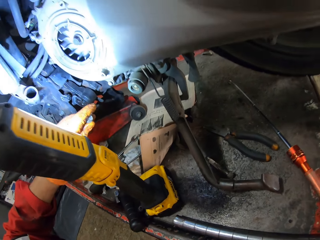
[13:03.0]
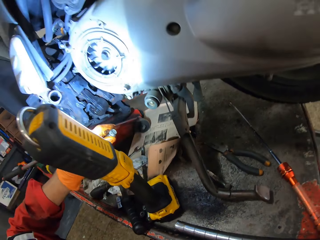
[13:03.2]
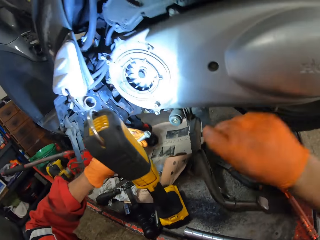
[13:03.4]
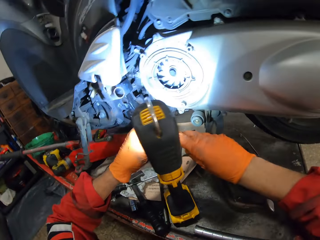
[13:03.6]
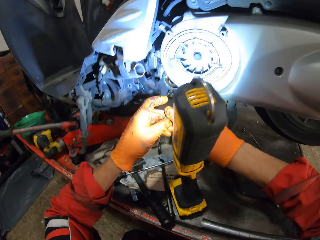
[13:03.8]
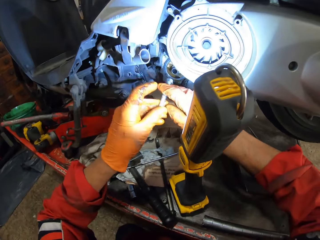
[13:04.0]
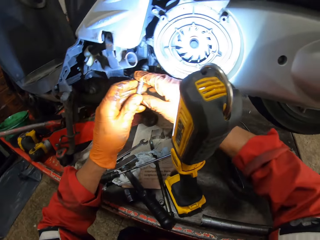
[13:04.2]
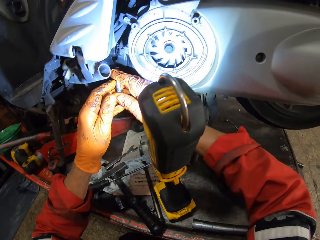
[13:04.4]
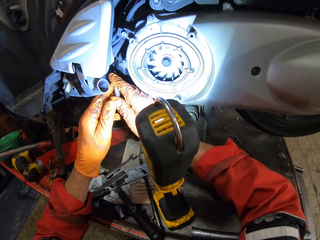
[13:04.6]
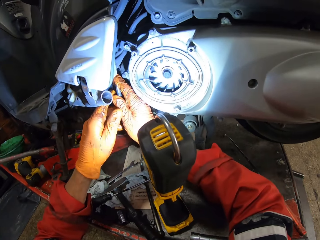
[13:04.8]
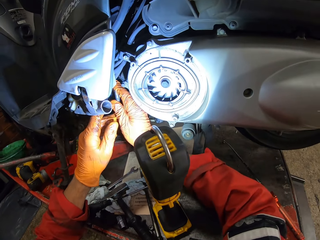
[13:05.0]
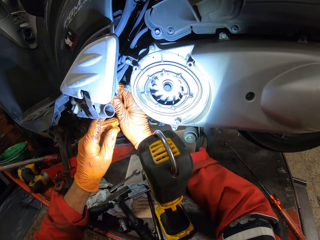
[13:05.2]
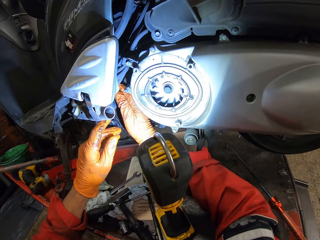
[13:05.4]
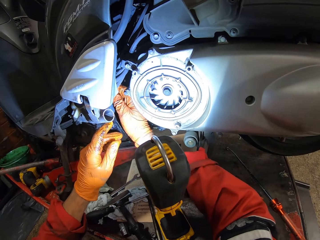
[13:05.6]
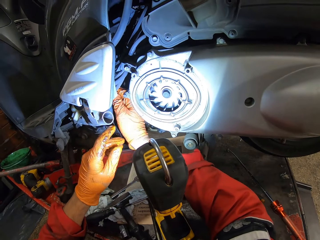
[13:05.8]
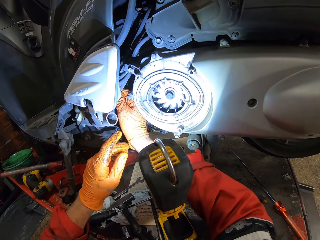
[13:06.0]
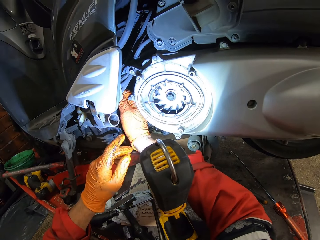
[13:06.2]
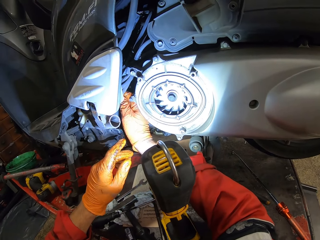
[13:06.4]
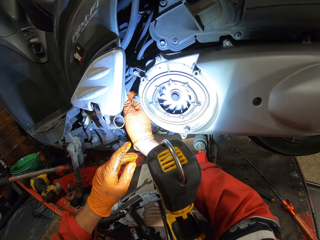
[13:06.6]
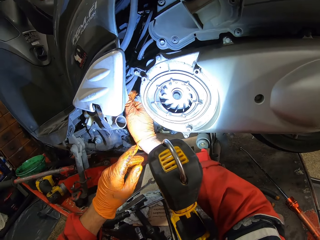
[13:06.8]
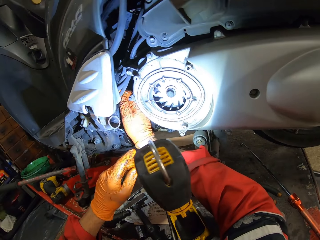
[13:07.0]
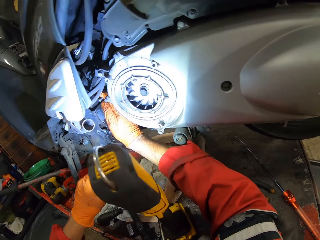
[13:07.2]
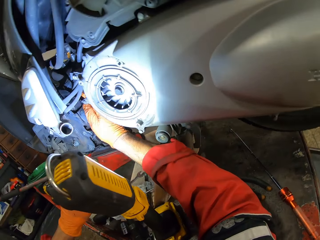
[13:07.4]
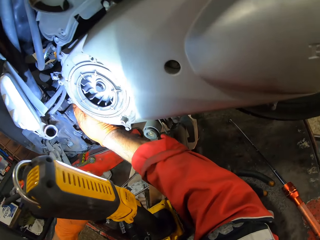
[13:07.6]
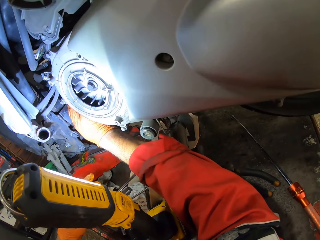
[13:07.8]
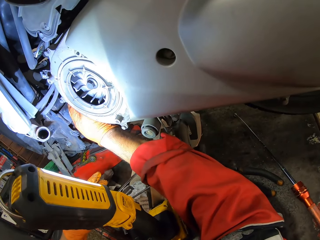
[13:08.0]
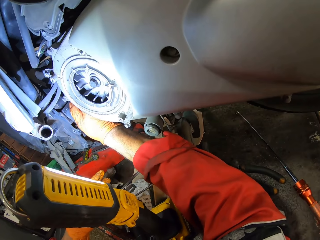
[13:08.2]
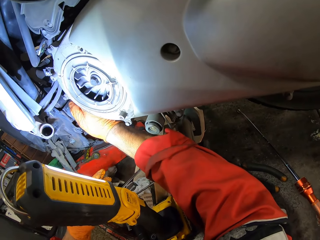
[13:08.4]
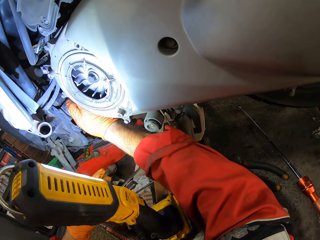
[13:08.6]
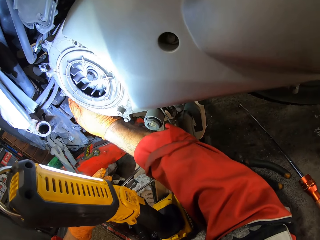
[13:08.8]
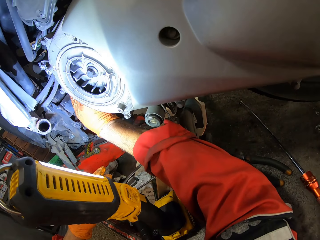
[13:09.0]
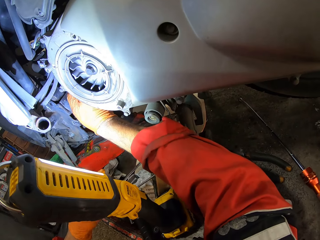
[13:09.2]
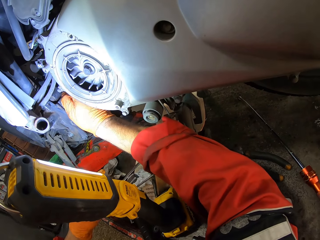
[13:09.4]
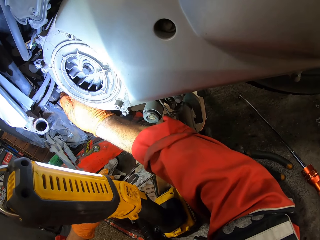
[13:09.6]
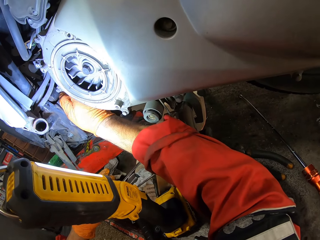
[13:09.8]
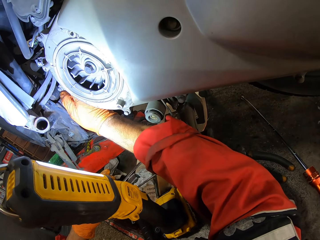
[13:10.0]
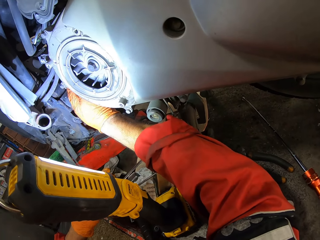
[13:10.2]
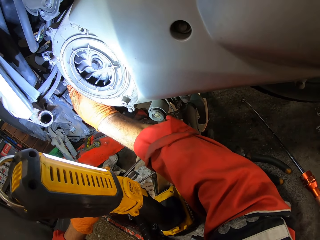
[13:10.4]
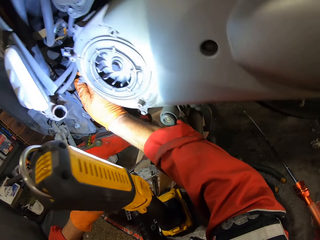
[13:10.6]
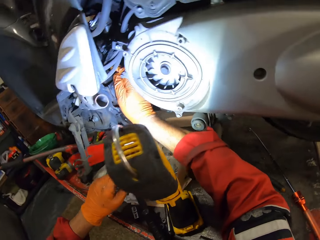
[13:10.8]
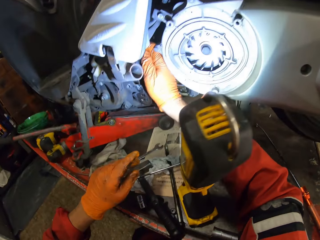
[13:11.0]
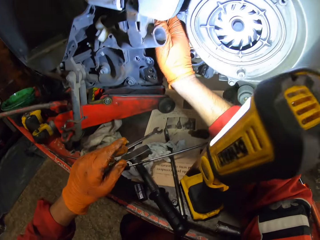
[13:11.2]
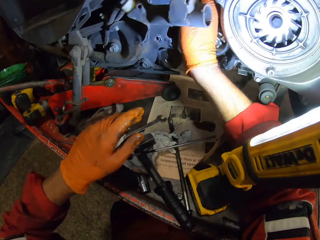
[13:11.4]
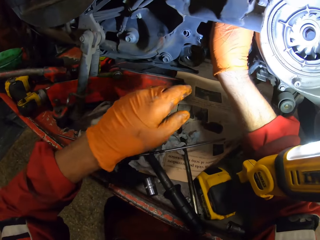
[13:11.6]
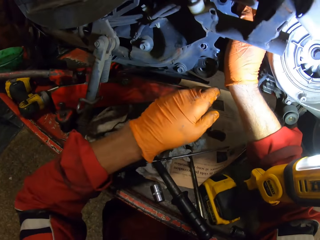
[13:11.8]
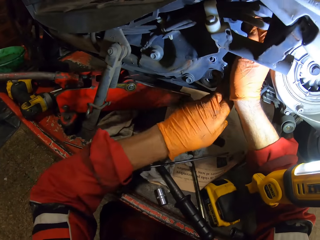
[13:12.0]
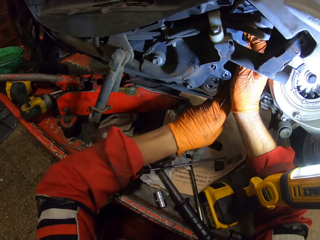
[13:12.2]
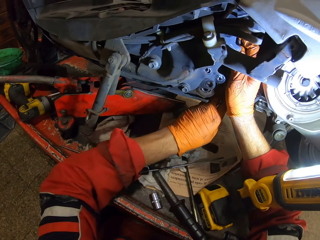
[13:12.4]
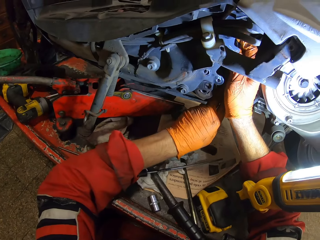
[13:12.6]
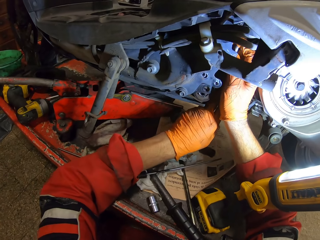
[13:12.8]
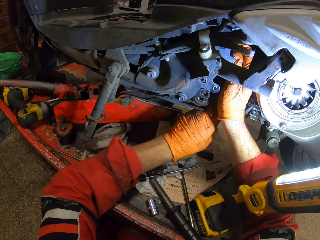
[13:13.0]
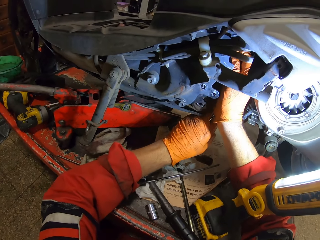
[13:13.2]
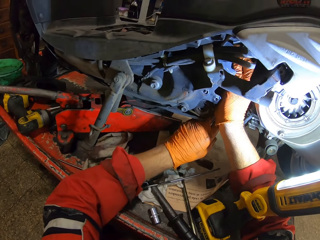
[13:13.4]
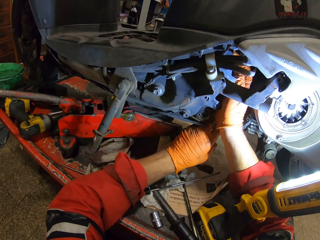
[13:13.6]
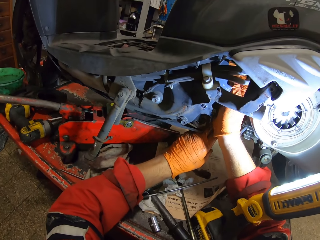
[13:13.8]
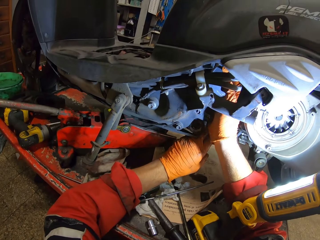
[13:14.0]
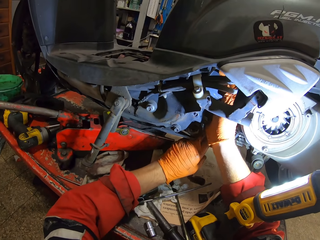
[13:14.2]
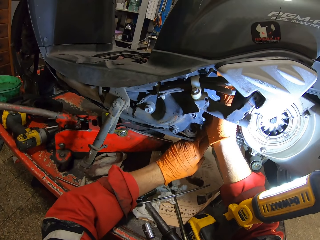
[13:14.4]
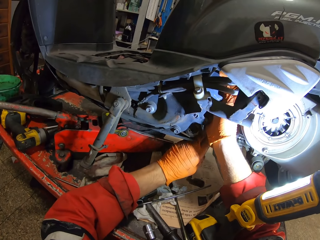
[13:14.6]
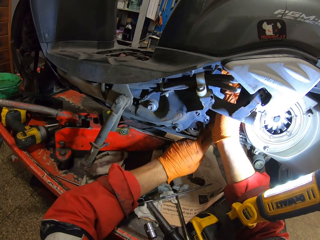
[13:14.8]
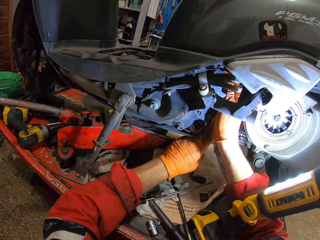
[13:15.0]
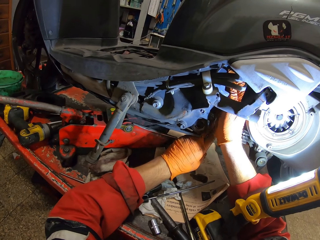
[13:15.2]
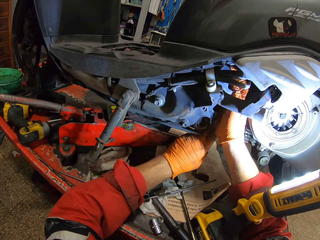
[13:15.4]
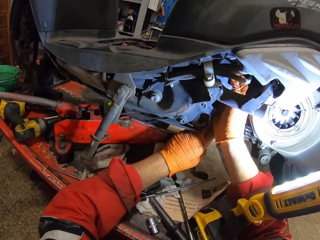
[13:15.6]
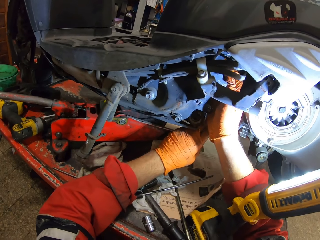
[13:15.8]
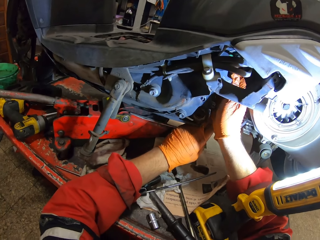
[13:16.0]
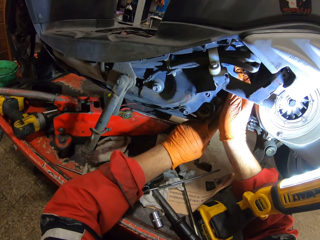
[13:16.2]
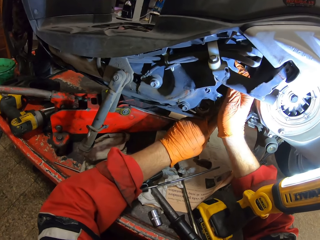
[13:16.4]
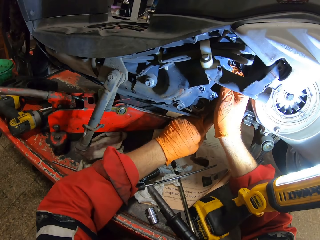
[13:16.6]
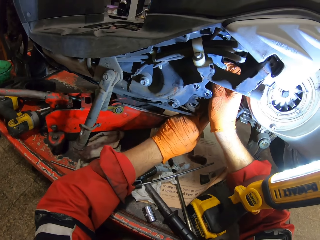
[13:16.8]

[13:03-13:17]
The camera wearer holds the bolt with his left hand. He passes the screw to his right hand. He holds the bolt with his hands. He fixes the screw in the motorcycle with his right hand. He puts the left hand on the engine.

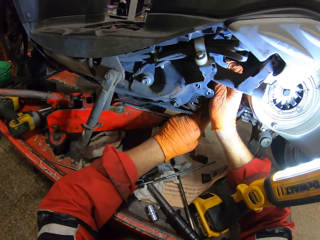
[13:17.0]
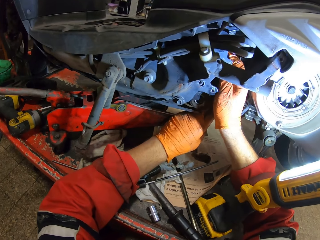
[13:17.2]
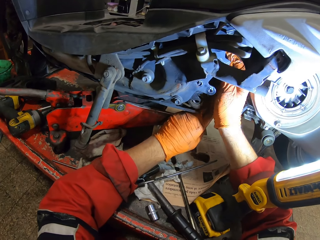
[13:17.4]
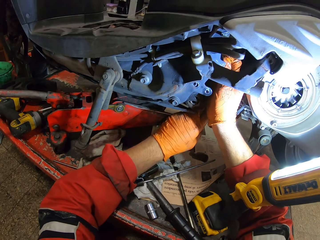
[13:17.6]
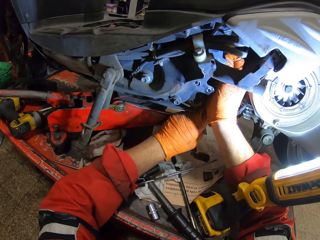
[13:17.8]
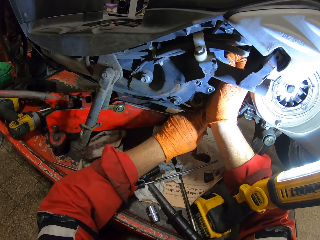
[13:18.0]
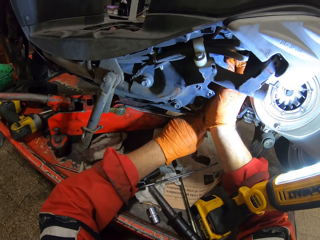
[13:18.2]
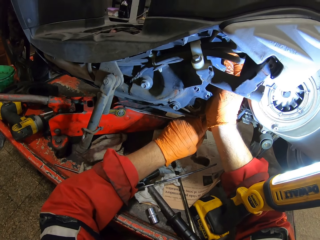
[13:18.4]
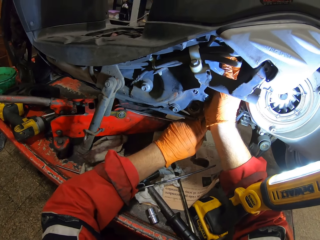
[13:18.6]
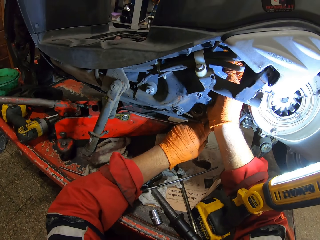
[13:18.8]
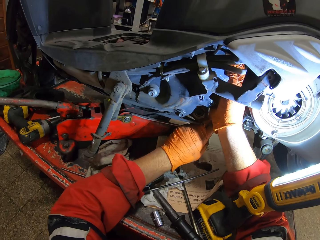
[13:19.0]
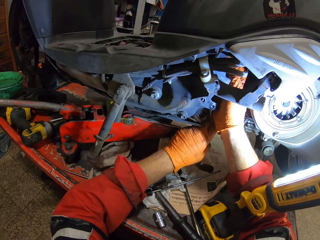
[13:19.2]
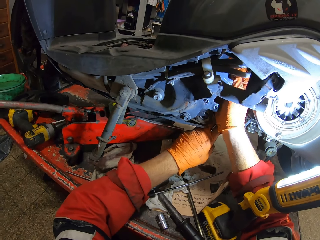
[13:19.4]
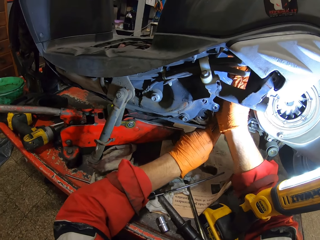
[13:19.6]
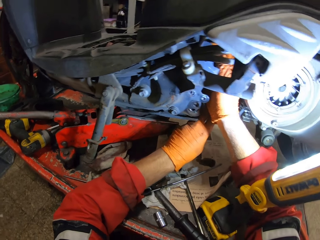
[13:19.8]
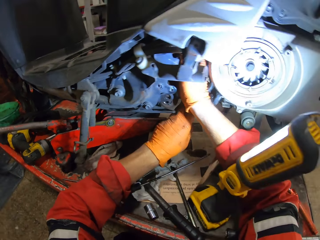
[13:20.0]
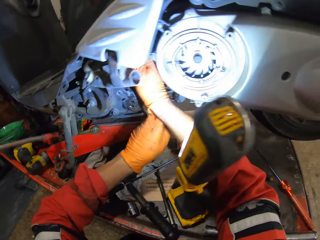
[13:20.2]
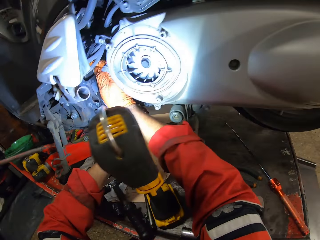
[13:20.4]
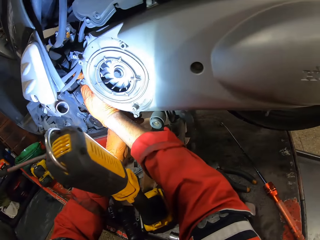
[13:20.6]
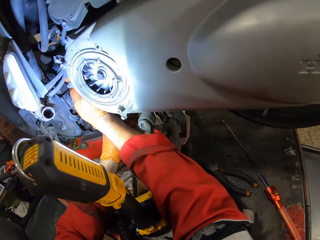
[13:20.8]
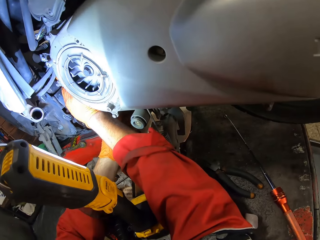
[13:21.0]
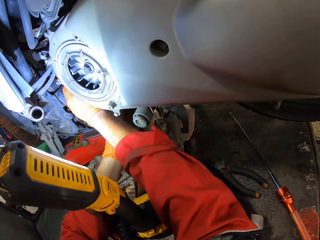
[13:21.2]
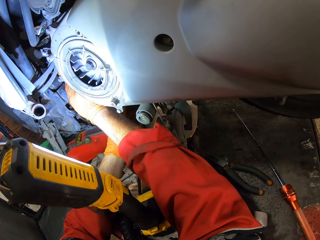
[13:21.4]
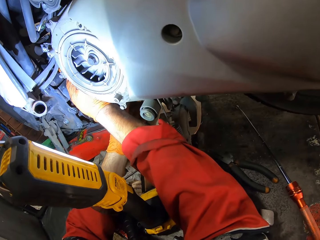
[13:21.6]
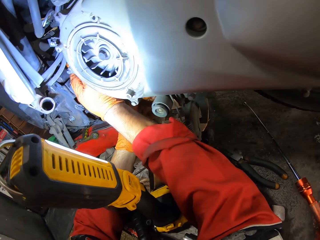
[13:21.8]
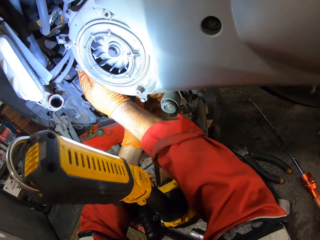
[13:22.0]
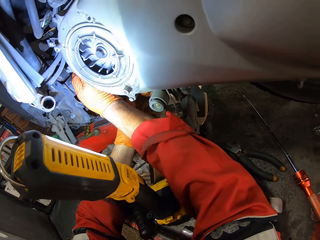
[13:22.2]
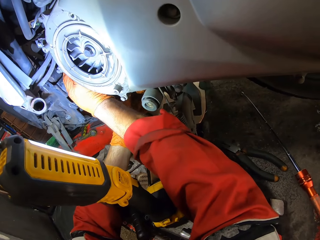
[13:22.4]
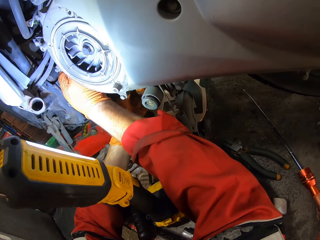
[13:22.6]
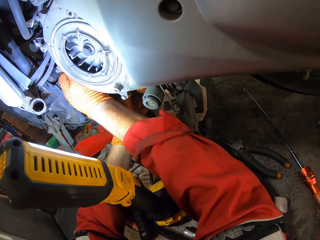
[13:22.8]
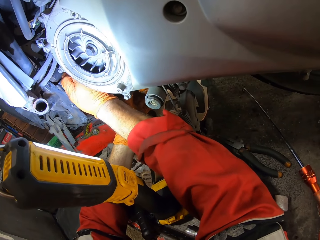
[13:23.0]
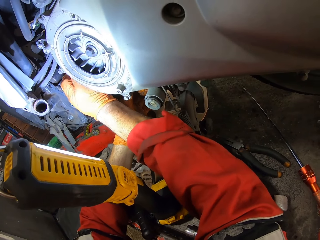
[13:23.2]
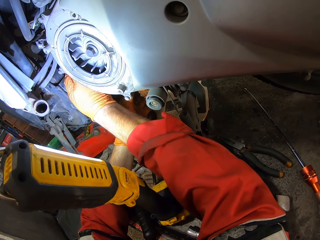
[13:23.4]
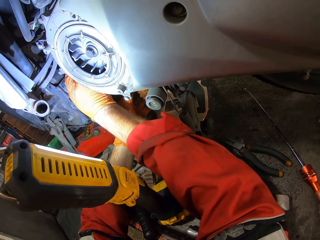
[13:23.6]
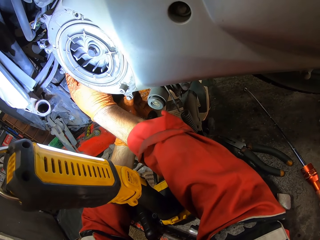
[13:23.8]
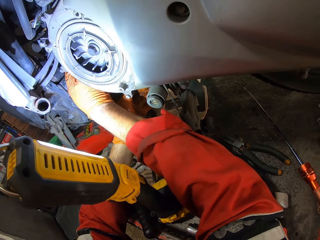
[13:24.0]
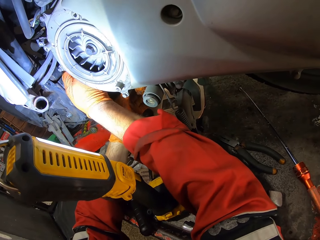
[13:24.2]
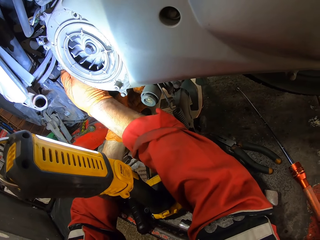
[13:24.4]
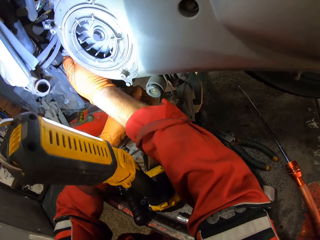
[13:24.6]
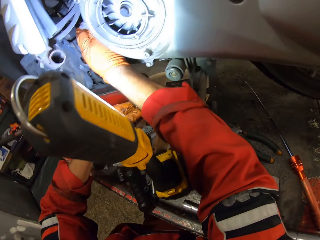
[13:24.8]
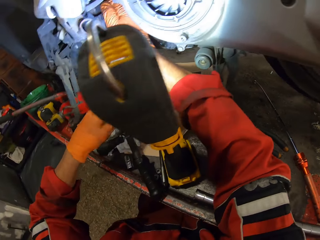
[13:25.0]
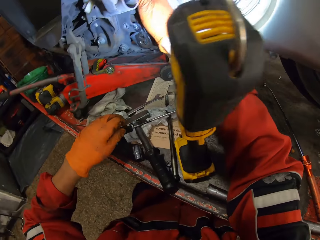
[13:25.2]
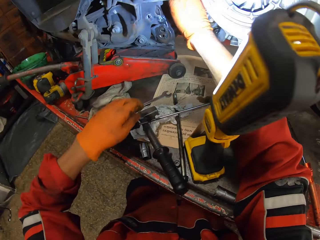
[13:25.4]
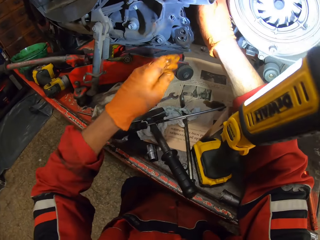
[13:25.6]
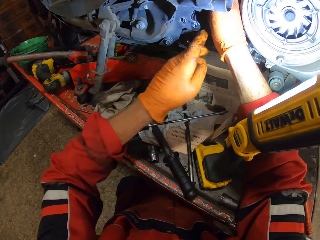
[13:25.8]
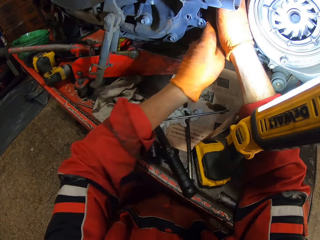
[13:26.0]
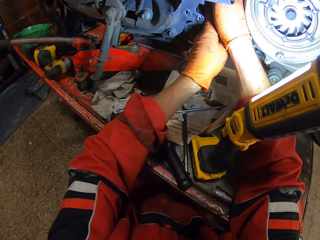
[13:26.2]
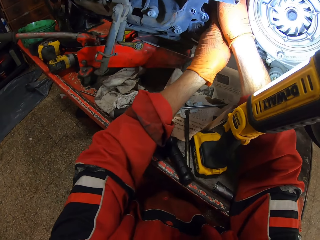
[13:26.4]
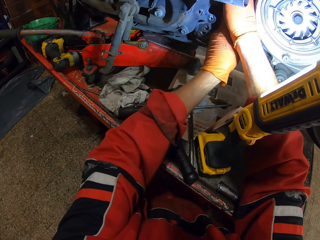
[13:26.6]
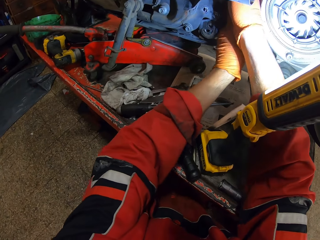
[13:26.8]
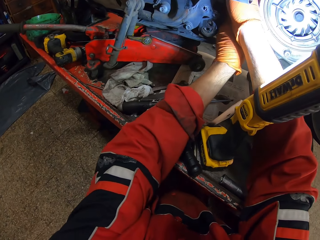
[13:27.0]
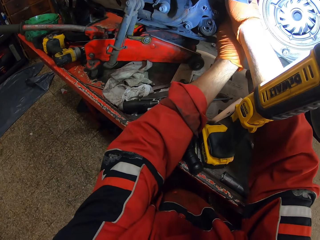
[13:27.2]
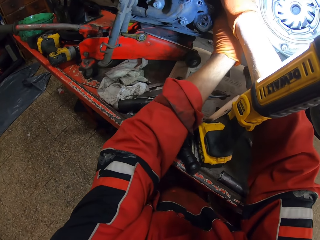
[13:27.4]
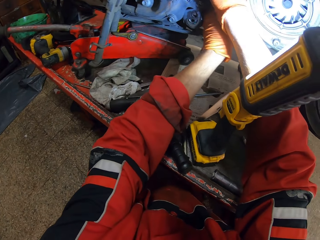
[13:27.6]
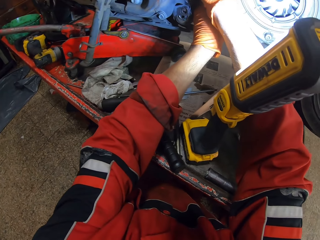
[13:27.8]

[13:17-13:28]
The camera wearer fixes the bolt with hands.
